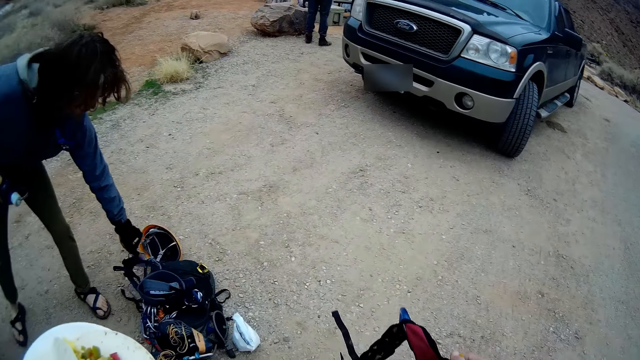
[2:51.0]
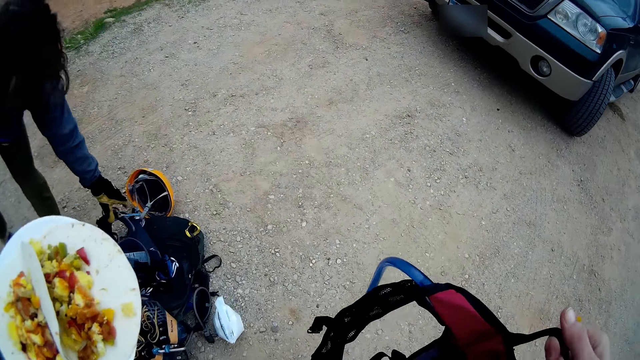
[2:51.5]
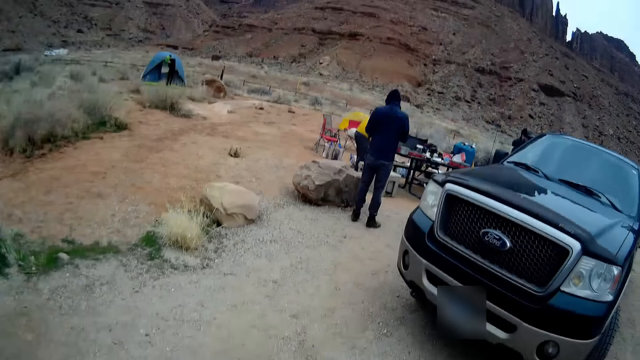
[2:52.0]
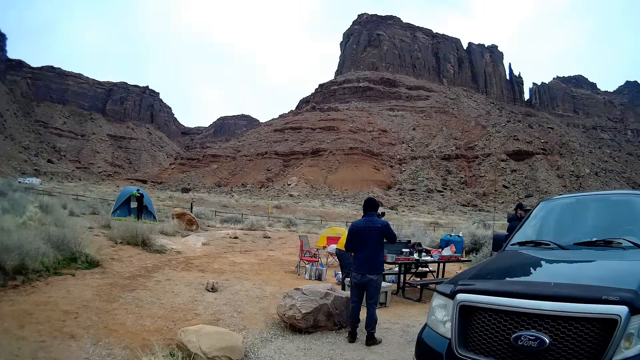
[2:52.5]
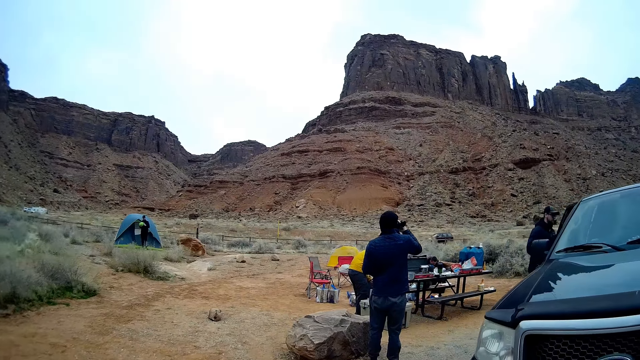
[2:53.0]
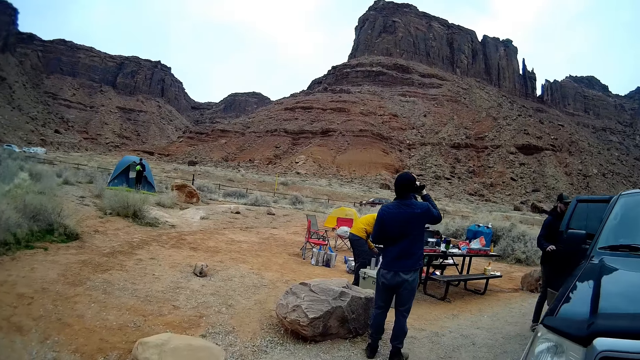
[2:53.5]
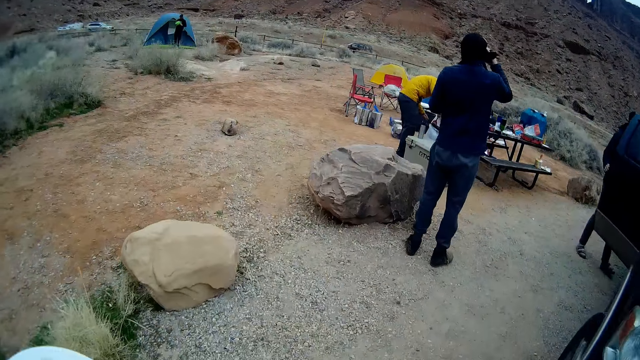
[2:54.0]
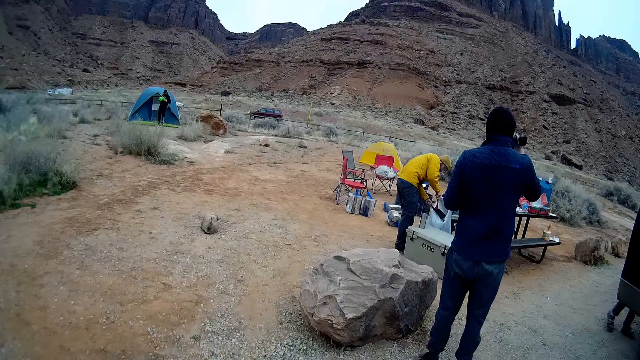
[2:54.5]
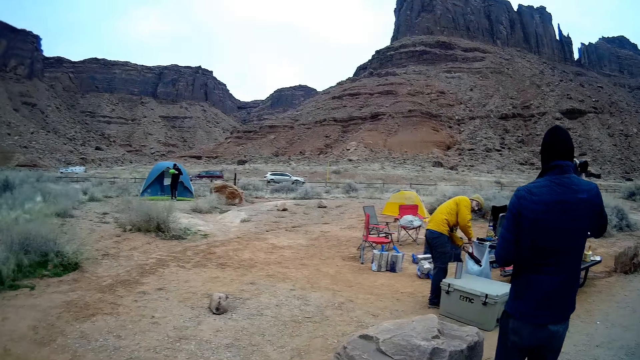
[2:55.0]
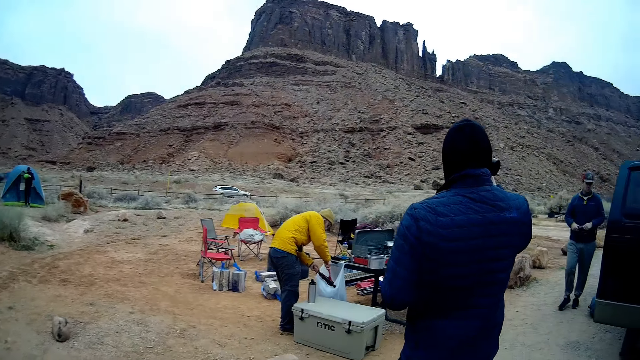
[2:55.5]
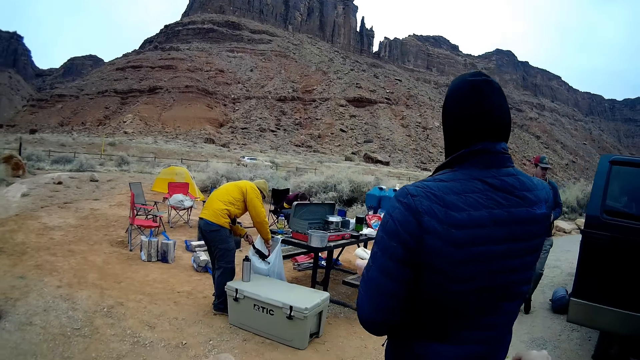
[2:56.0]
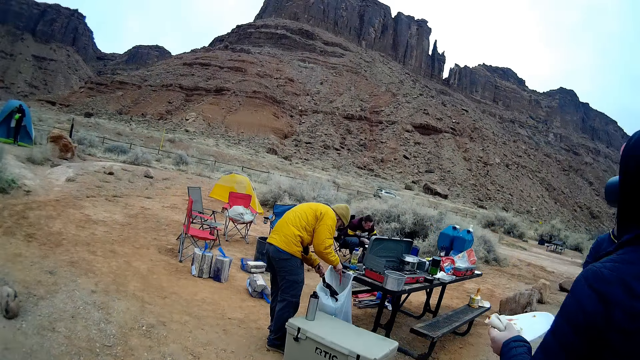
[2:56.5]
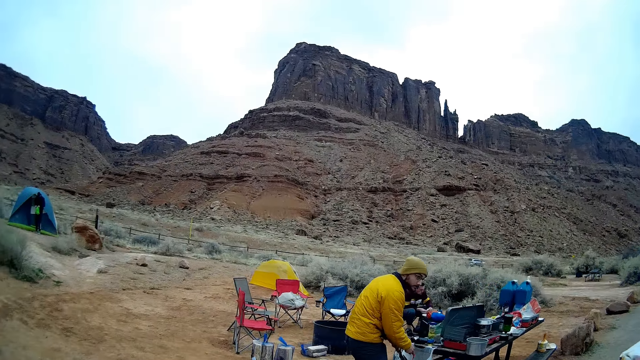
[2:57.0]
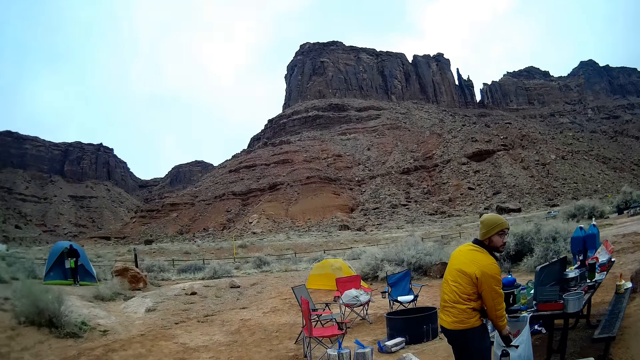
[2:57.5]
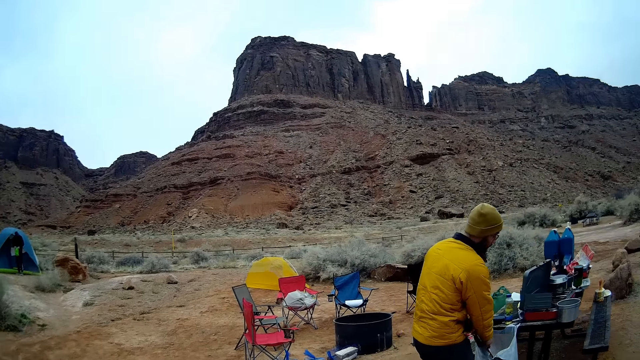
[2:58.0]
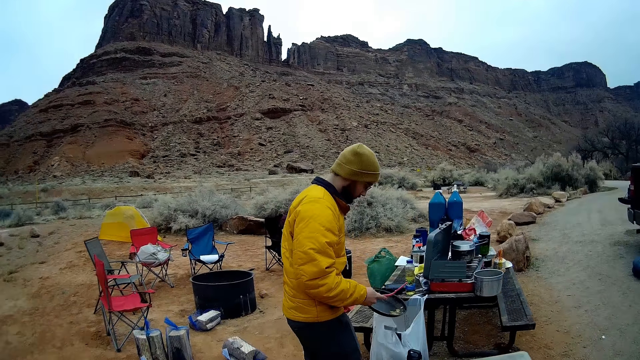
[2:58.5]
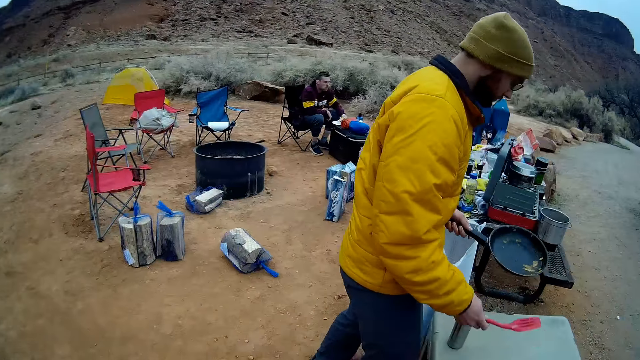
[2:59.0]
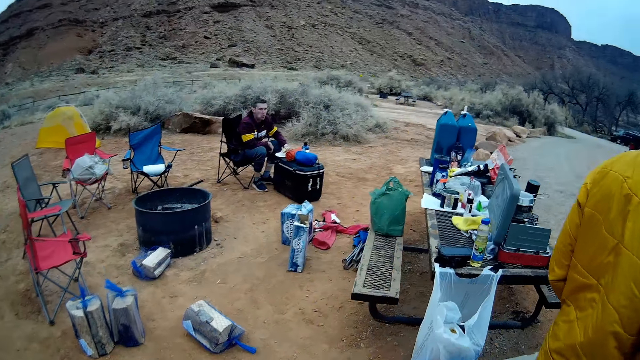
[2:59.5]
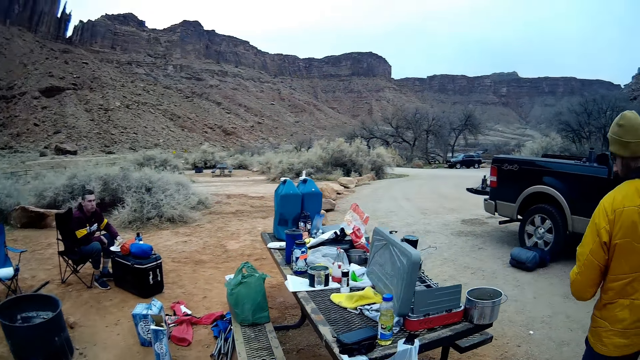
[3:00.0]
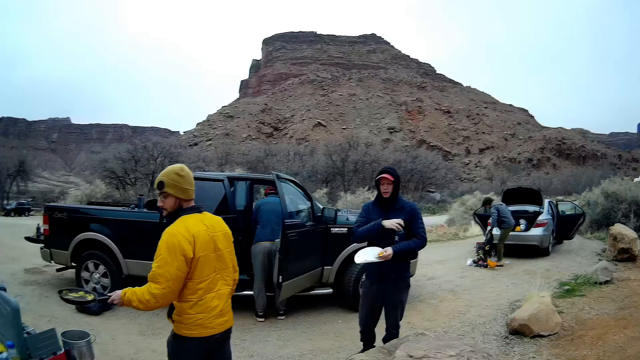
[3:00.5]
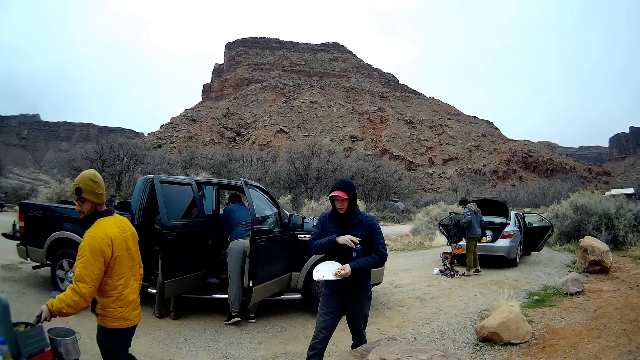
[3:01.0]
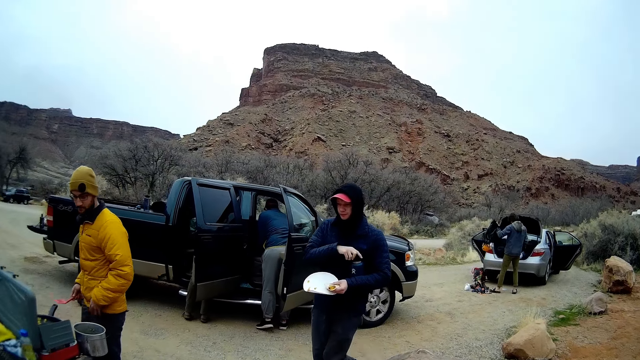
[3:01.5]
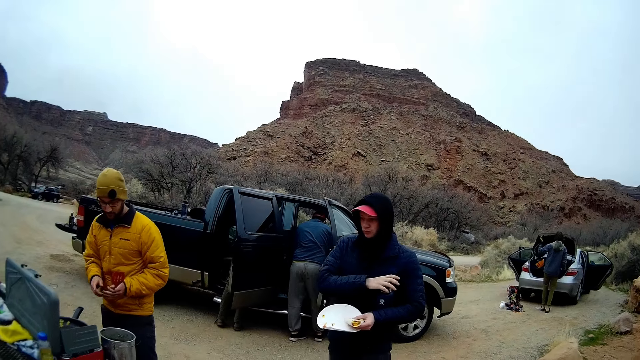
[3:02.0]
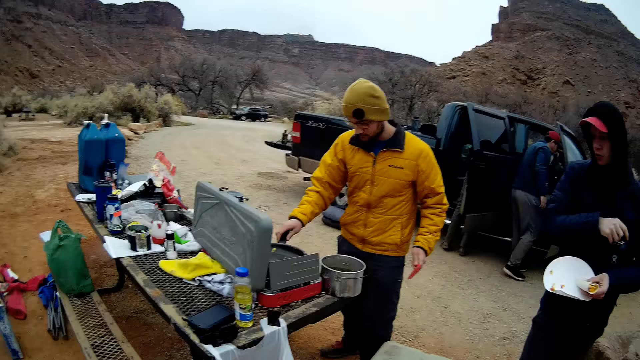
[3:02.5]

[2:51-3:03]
The camera wearer walks away from the car with the bag and plate of food in his hands.

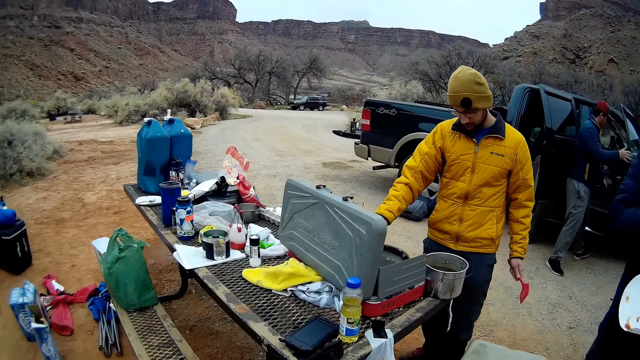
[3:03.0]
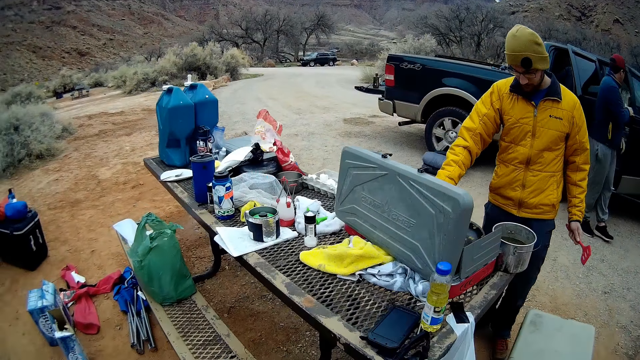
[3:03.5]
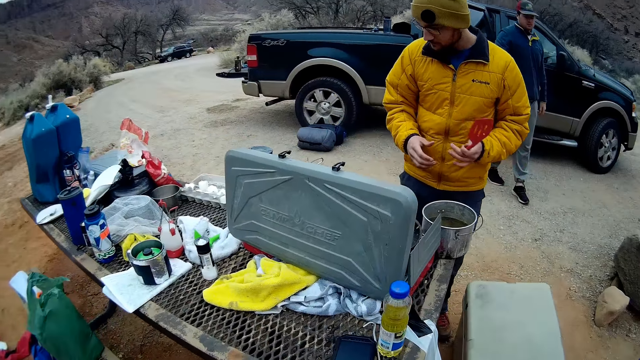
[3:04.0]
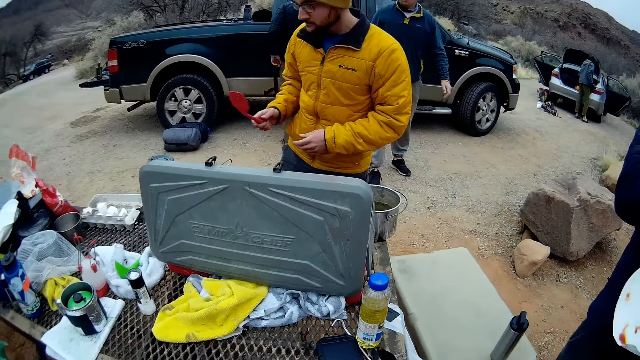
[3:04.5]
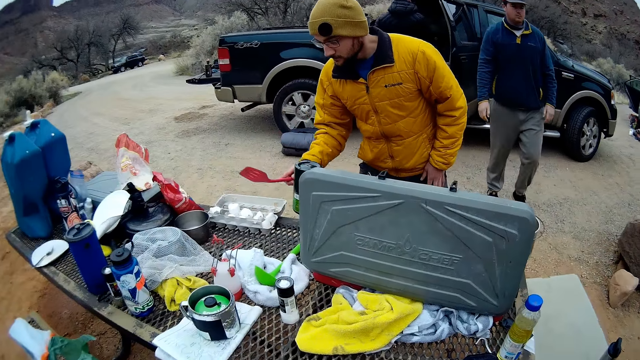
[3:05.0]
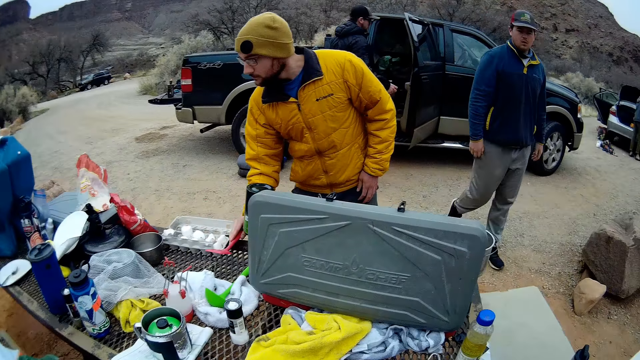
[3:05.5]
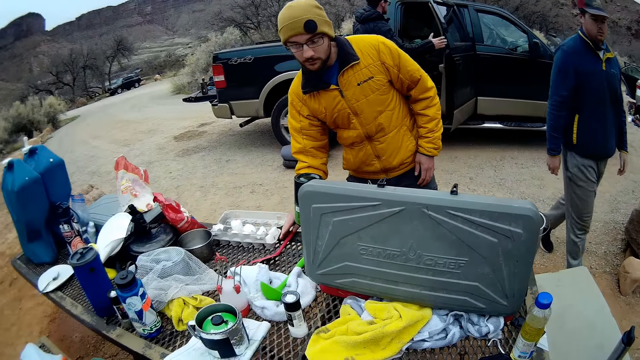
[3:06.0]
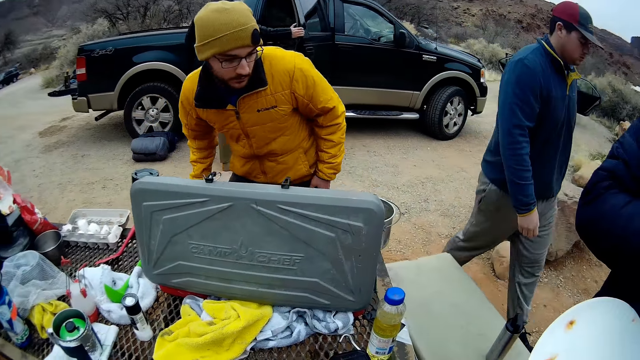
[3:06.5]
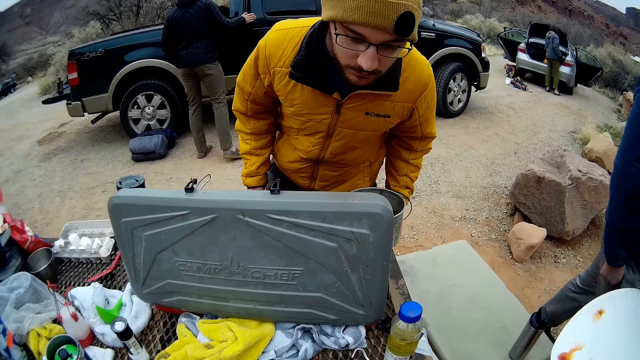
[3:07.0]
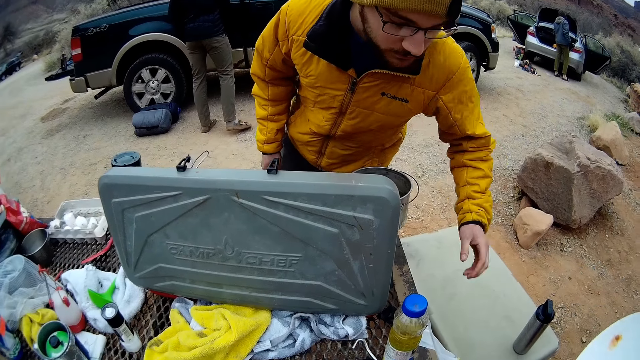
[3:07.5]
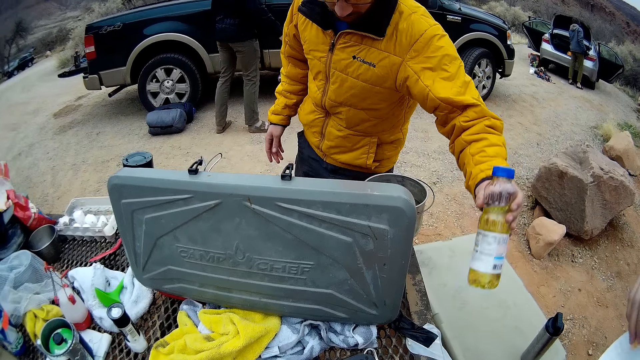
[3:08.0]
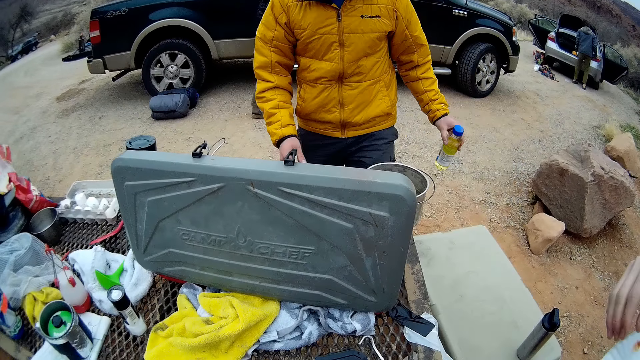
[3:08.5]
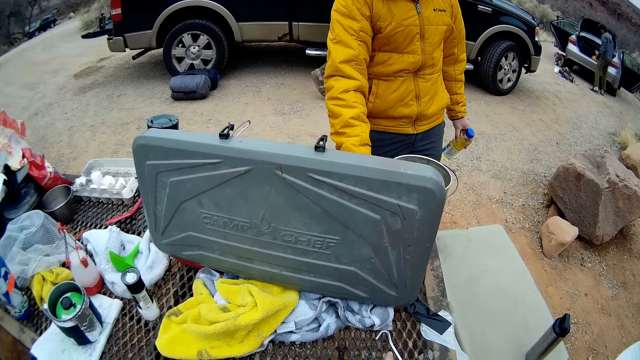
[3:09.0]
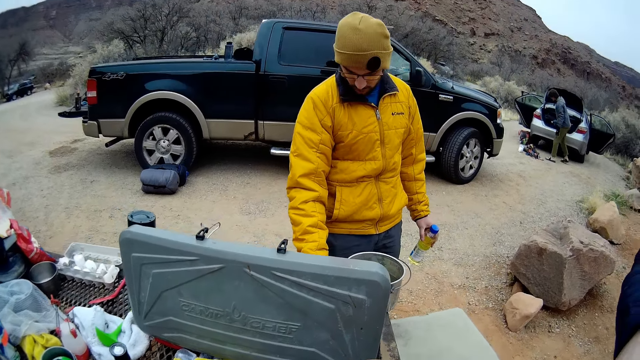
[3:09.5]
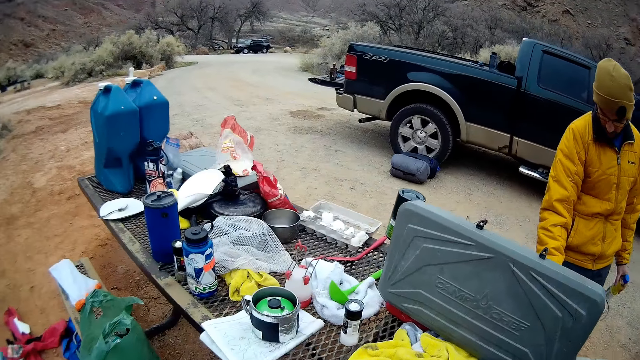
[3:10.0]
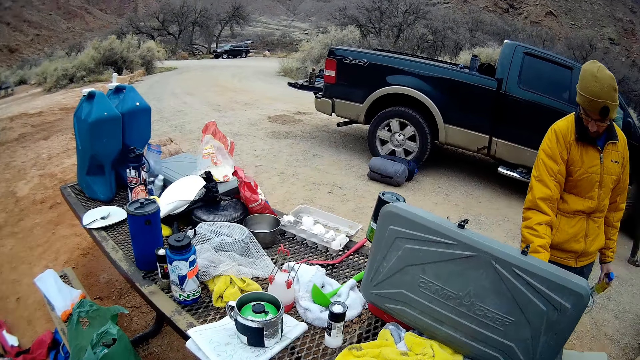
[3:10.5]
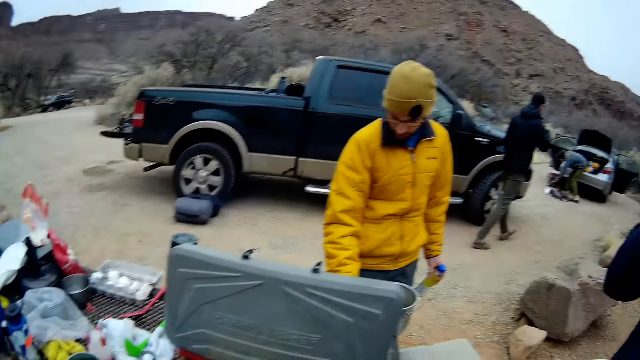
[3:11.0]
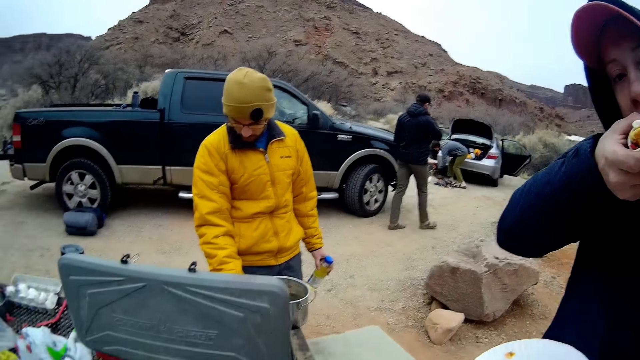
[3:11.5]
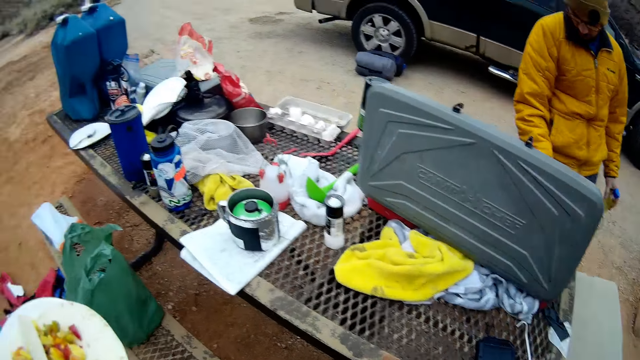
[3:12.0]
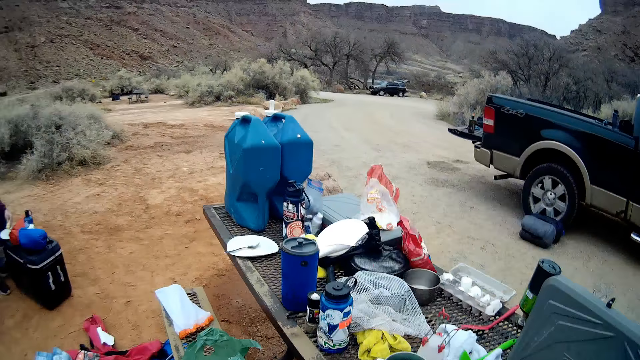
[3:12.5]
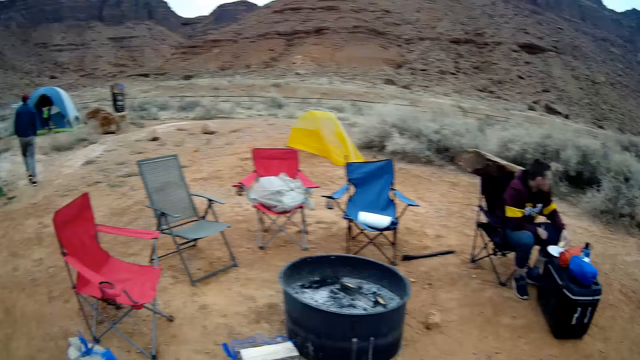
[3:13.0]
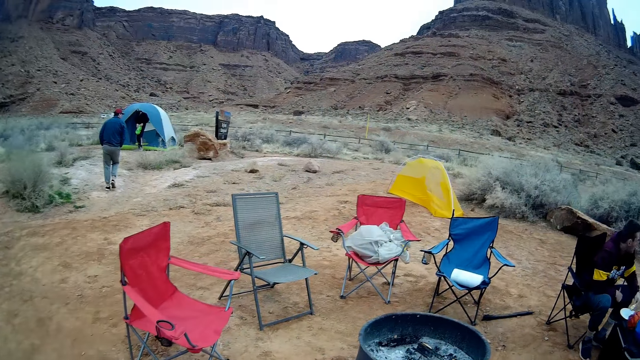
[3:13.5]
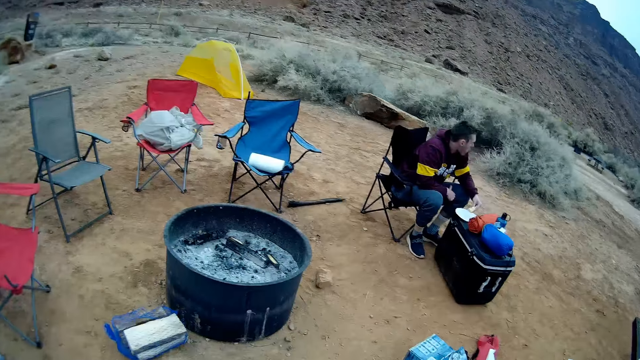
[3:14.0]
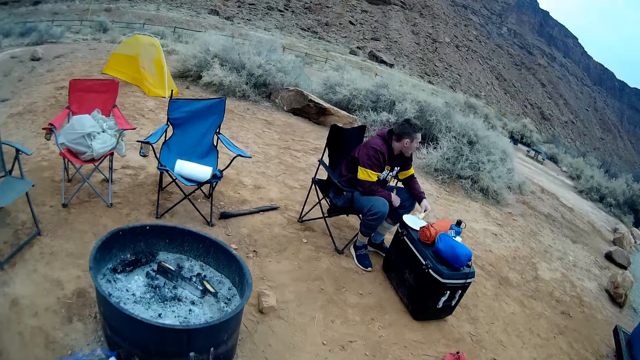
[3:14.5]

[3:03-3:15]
A man drops the spoon on the table with his right hand. The man picks up a bottle of oil from the table. The camera wearer looks around. Another man eats beside the camera wearer. The camera wearer looks around.
